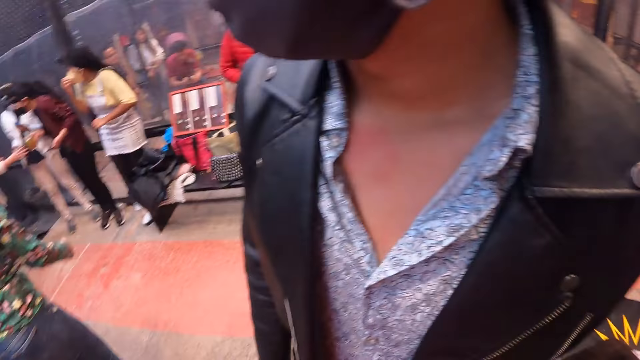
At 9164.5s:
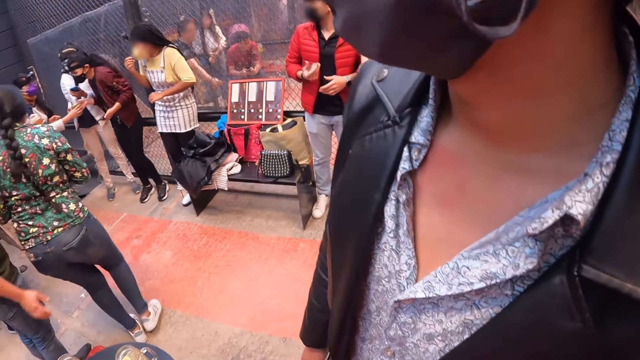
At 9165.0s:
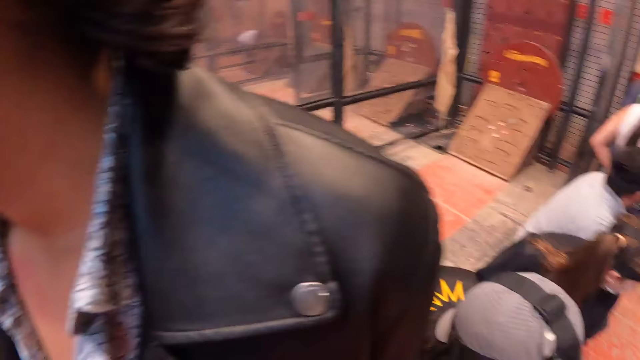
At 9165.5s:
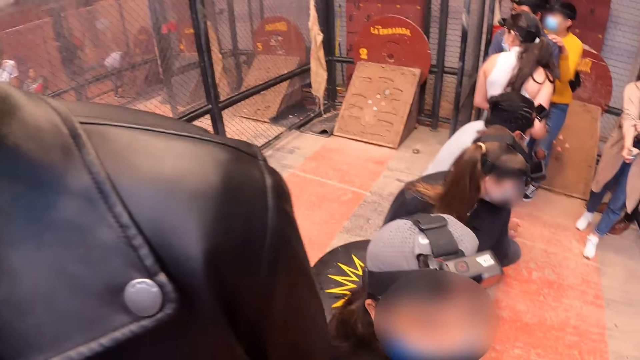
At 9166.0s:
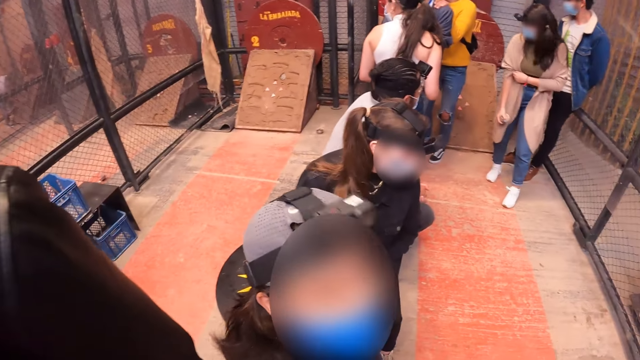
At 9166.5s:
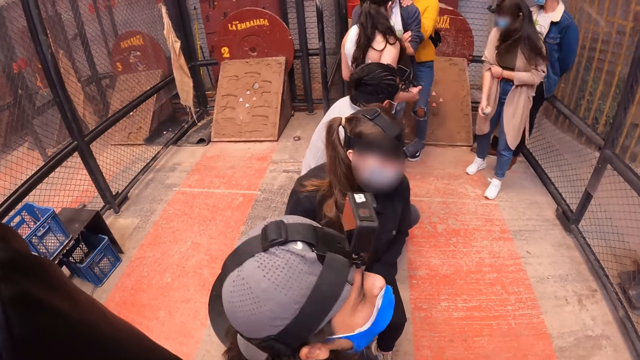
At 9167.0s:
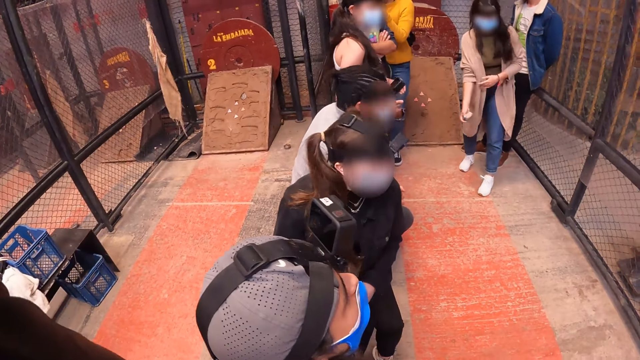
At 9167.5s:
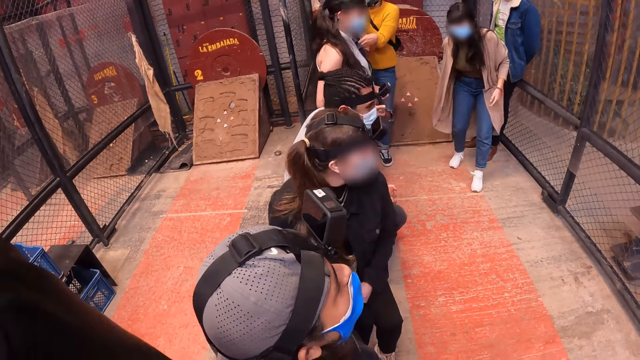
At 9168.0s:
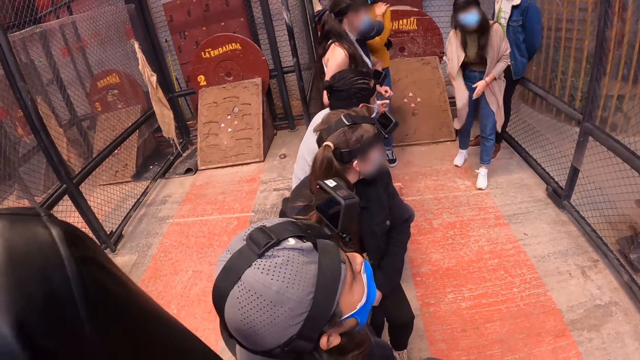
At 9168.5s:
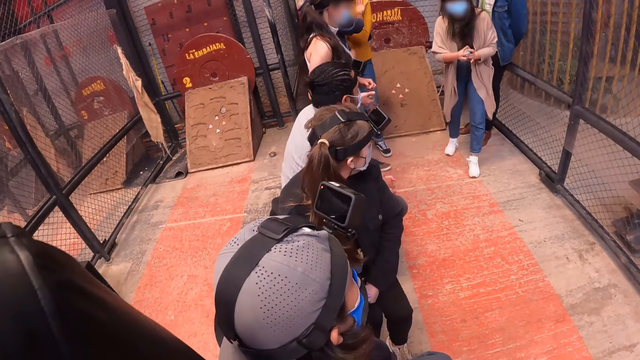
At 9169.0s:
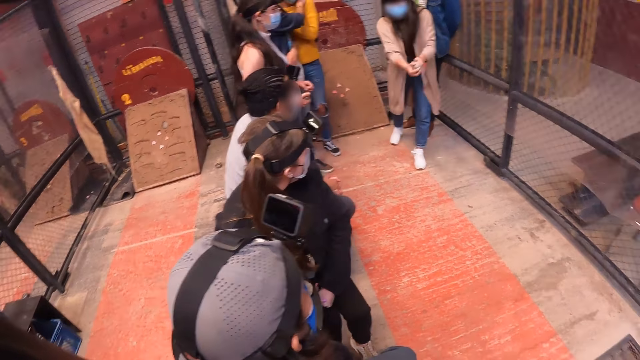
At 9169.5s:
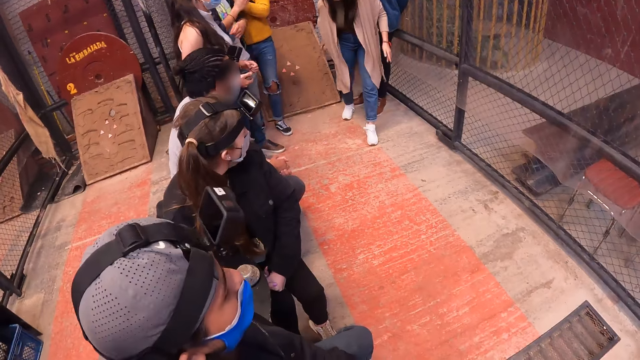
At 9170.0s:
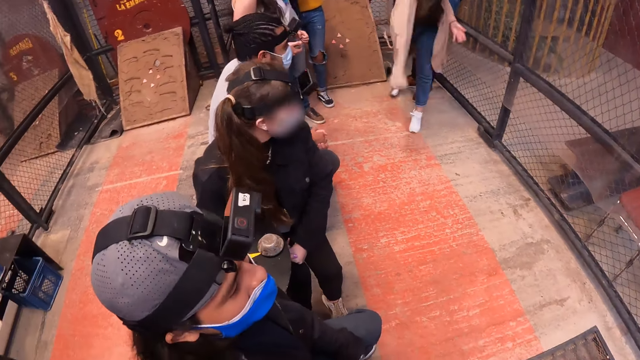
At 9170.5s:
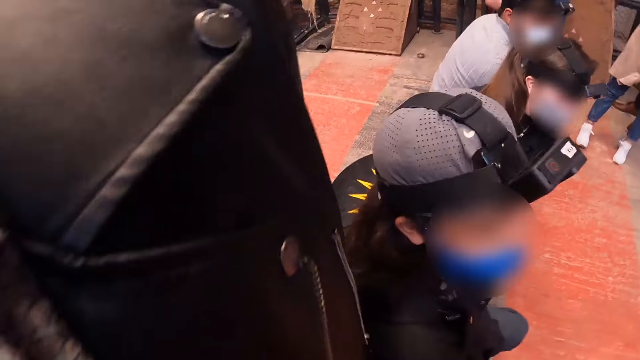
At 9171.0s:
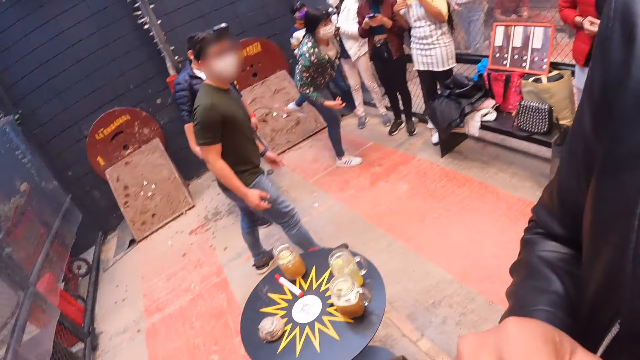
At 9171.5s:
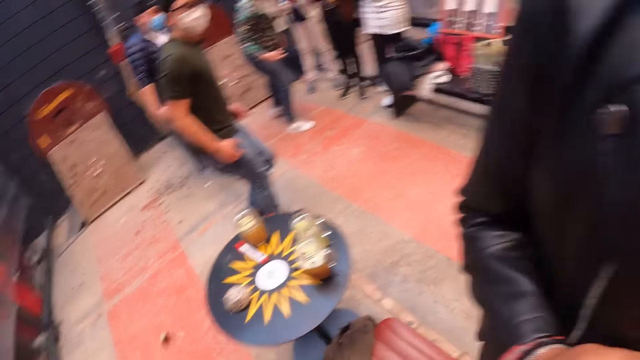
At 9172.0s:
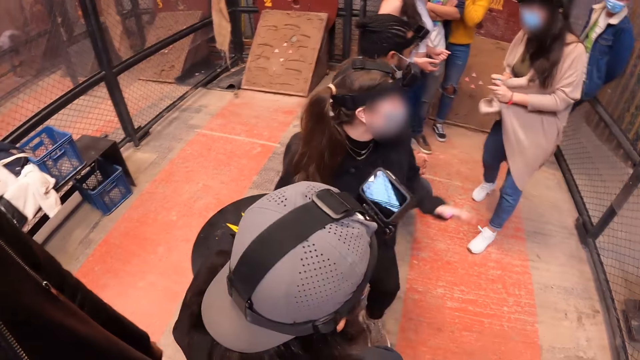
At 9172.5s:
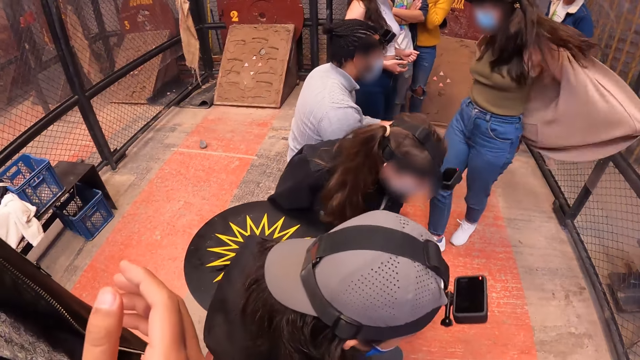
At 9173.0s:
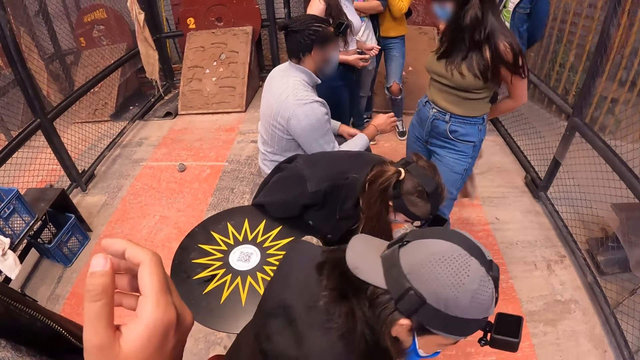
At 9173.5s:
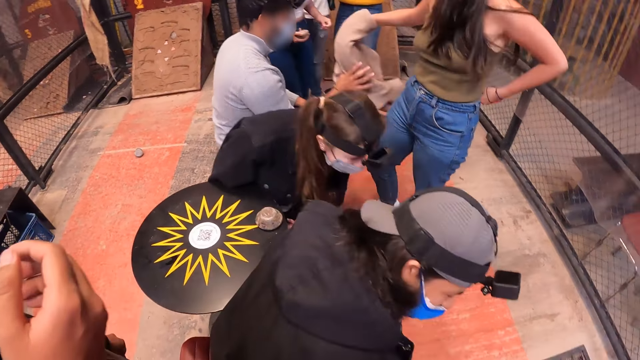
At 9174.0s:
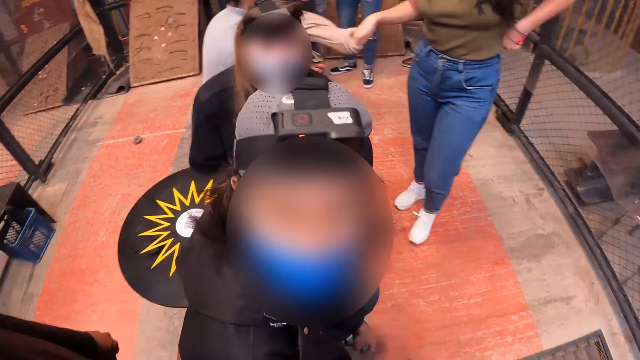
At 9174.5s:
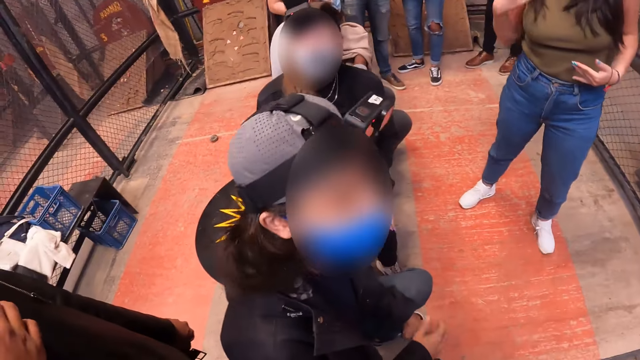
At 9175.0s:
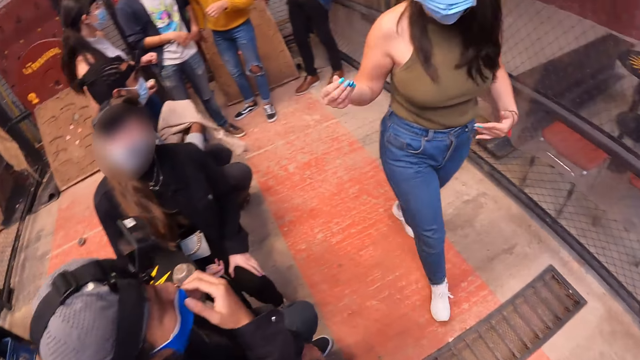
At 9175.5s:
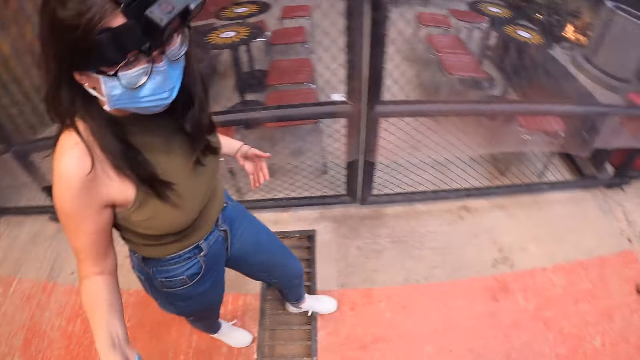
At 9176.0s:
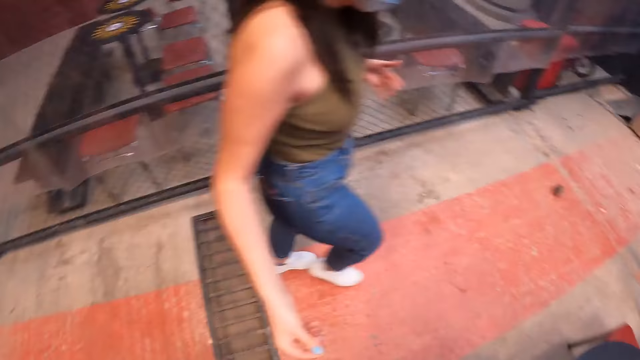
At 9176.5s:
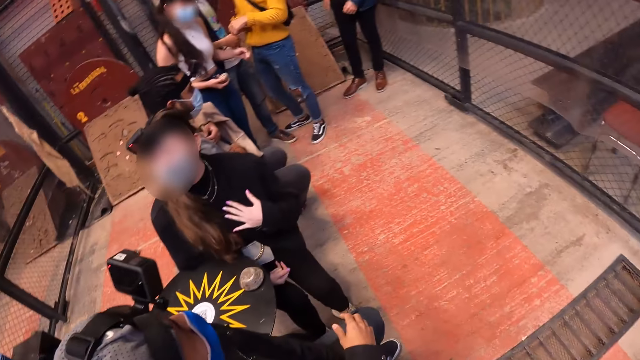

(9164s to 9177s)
The camera wearer looks at a man. They look at the team. The woman holds a metal disc with both hands. She throws the metal disc forward. The camera wearer looks at the team. They look around the room. The woman walks past the camera wearer.

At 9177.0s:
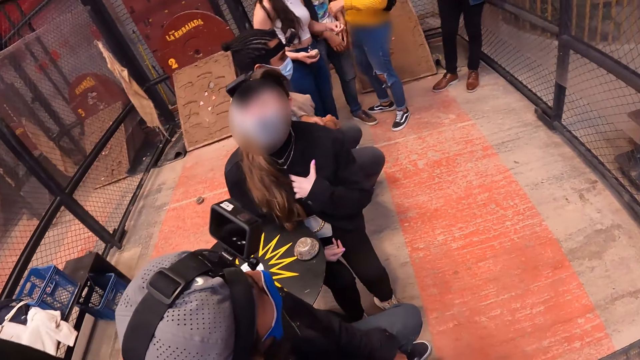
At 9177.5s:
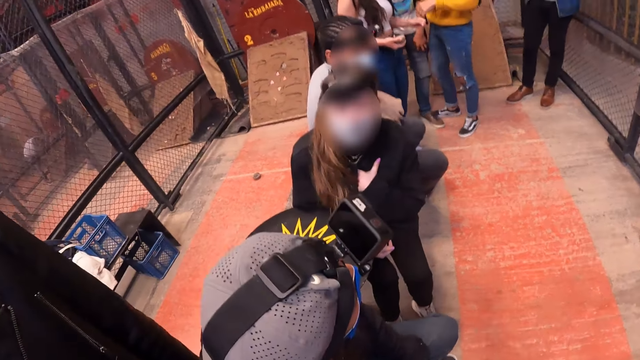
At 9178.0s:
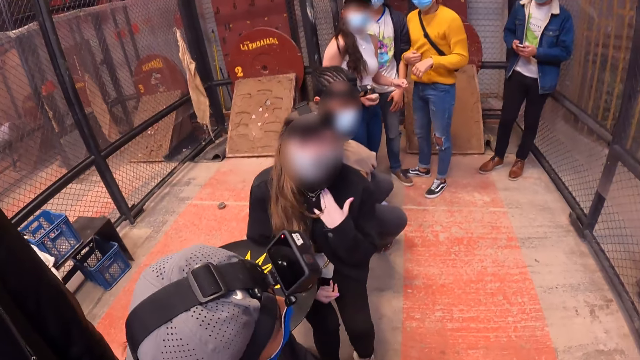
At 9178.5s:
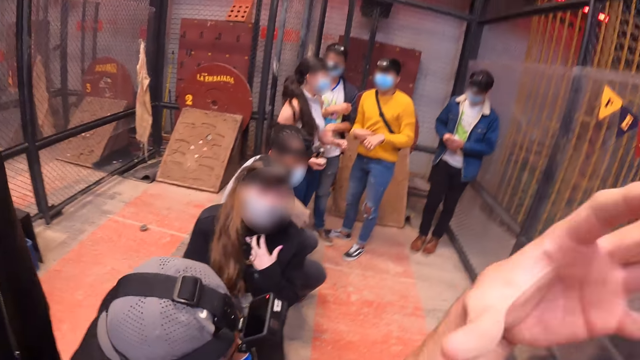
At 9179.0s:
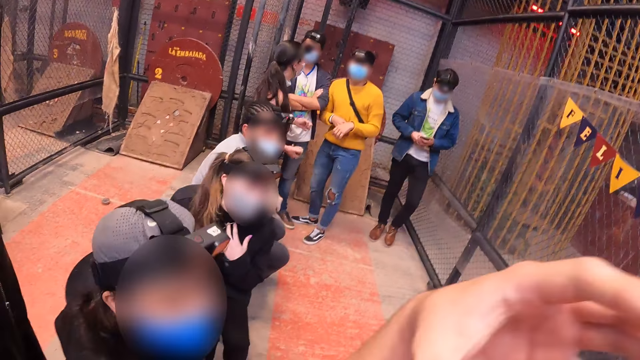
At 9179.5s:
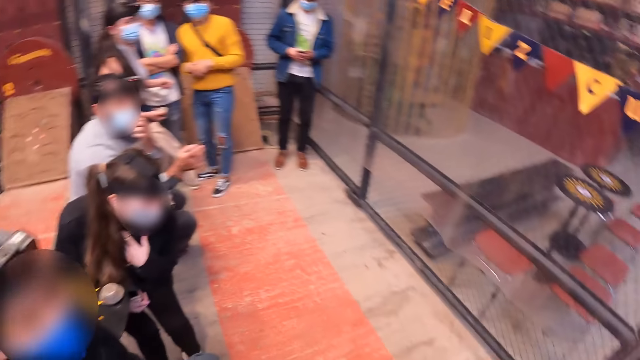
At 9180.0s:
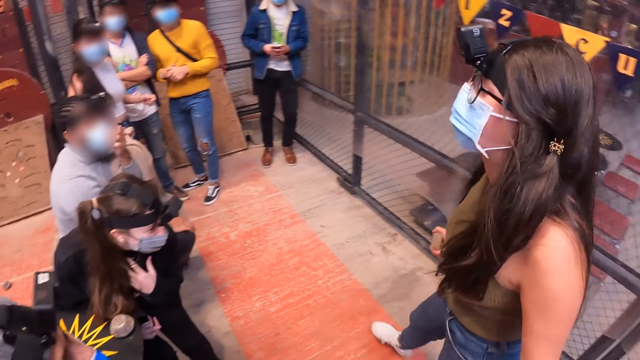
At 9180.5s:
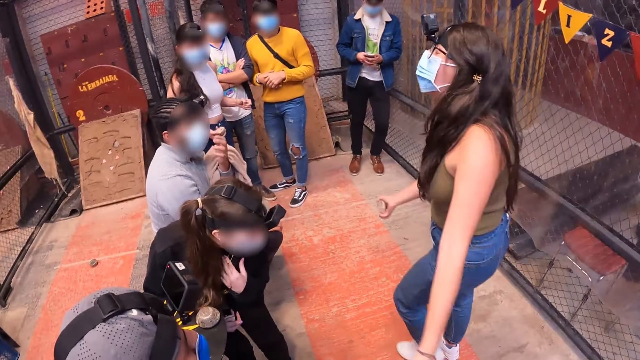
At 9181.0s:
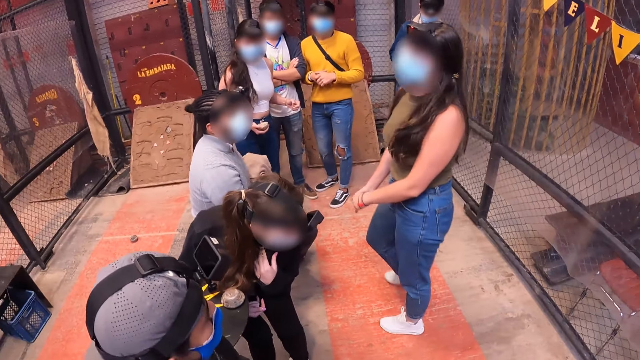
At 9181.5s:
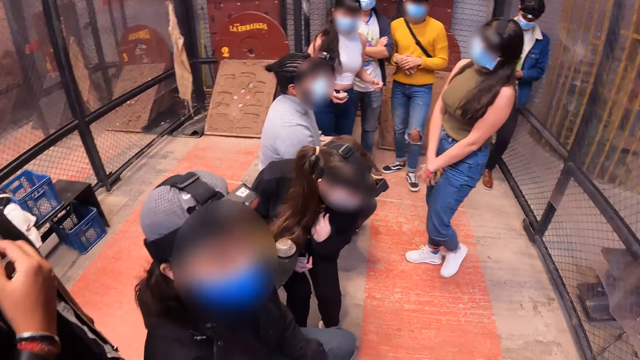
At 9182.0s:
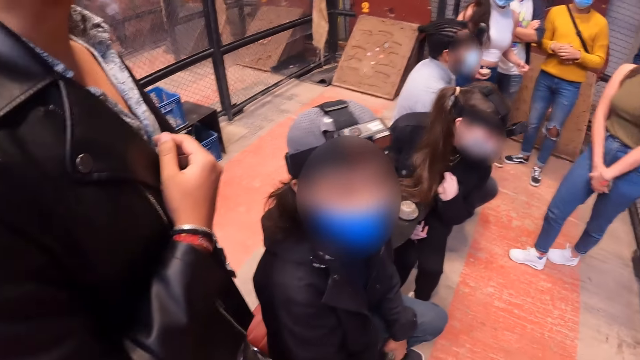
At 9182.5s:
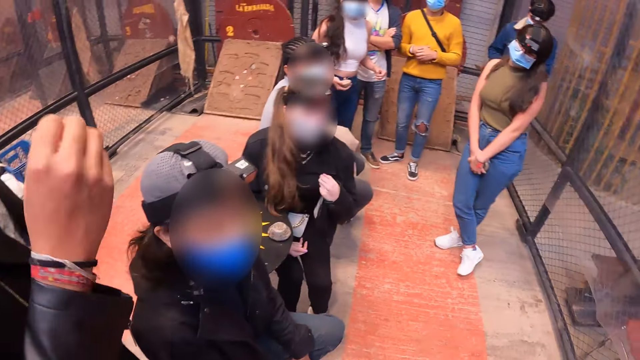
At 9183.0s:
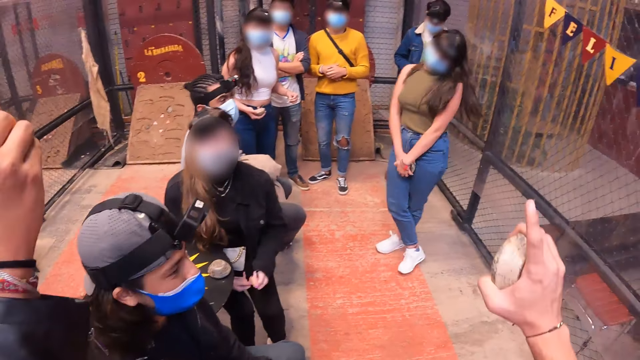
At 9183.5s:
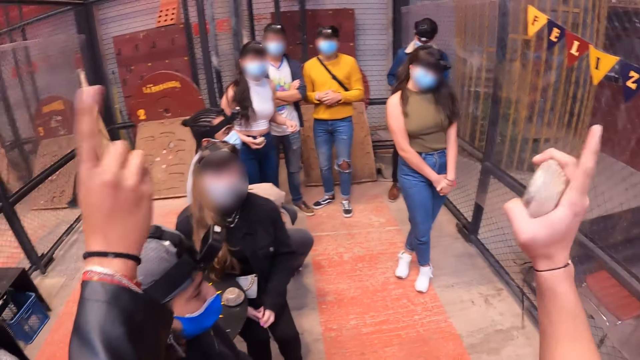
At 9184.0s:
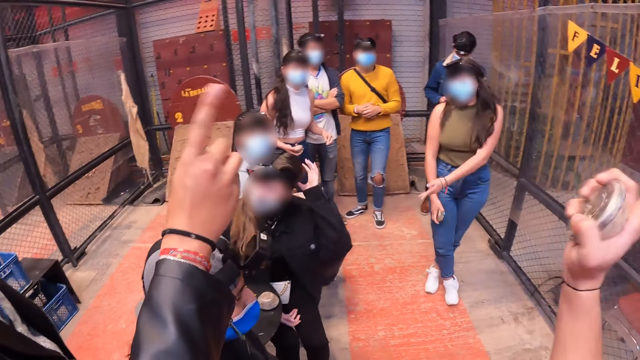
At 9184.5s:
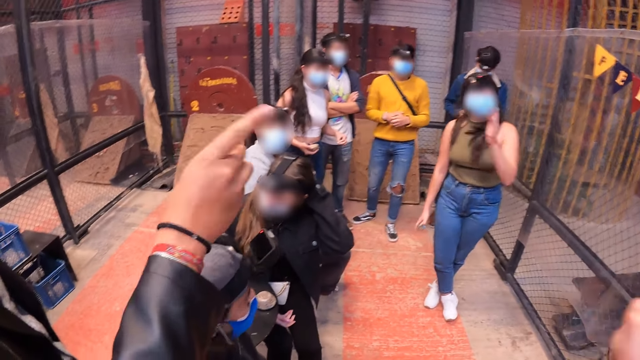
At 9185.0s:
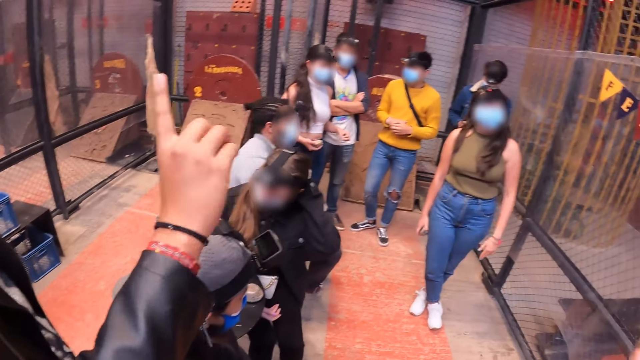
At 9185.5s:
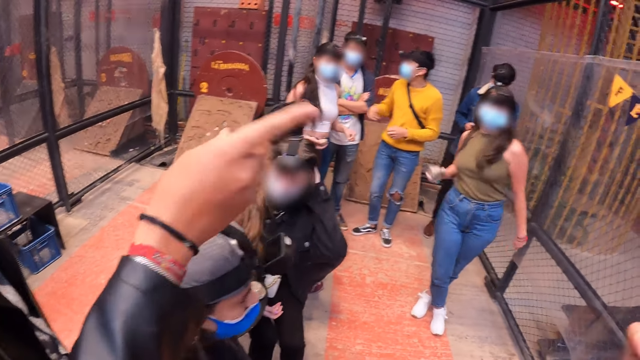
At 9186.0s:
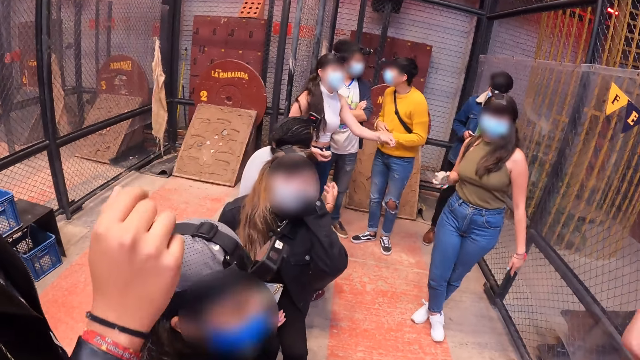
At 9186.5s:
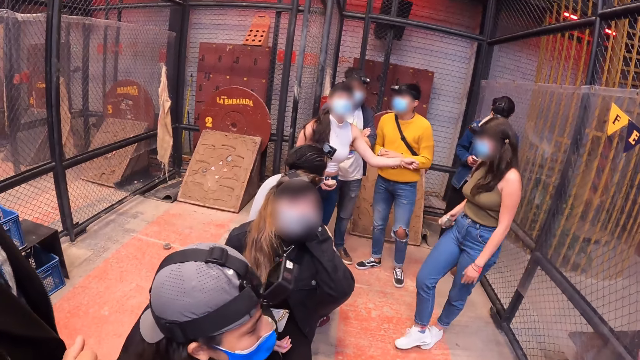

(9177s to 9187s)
The camera wearer looks at the team. They fix the camera. A woman walks around the room. The camera wearer looks around the team. They converse with the woman.
